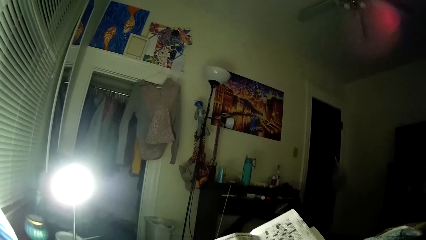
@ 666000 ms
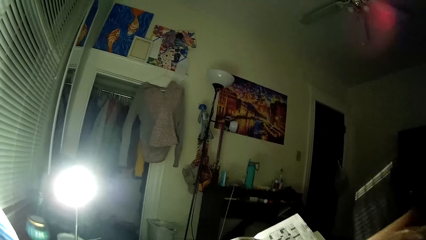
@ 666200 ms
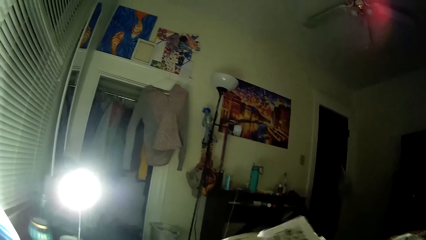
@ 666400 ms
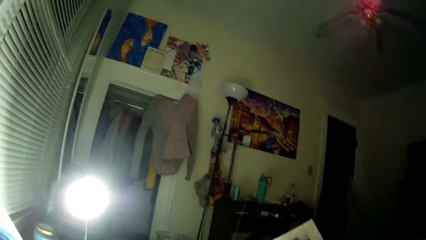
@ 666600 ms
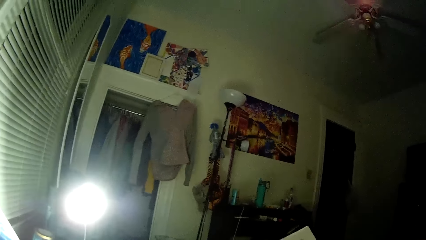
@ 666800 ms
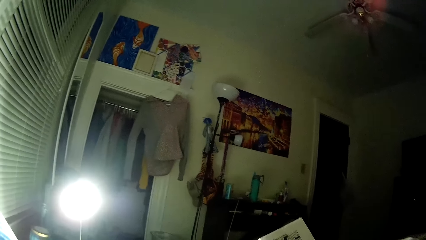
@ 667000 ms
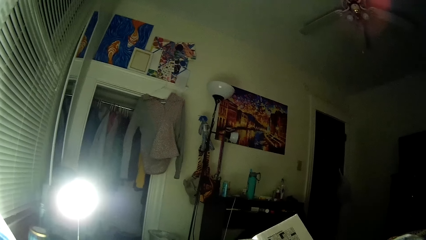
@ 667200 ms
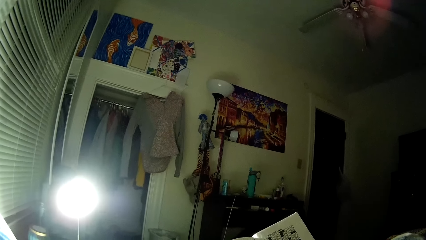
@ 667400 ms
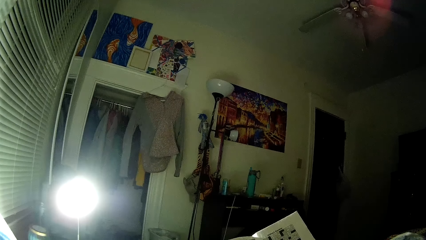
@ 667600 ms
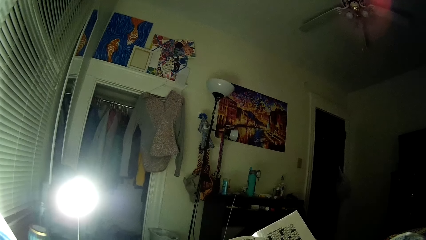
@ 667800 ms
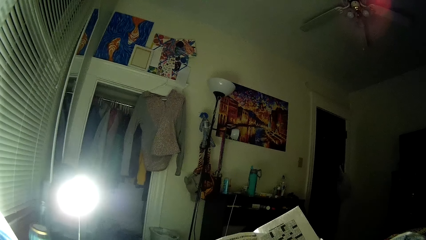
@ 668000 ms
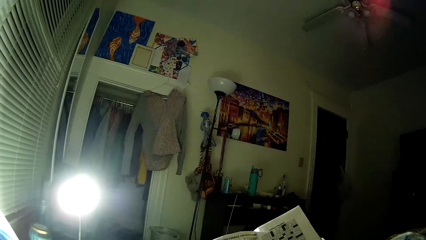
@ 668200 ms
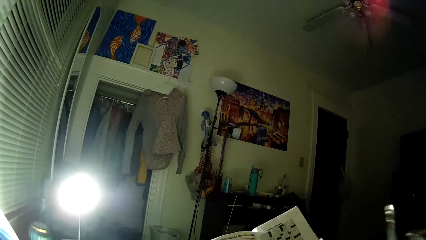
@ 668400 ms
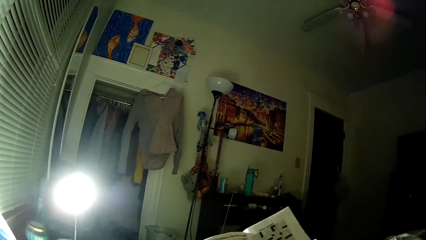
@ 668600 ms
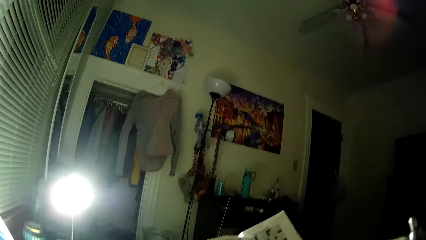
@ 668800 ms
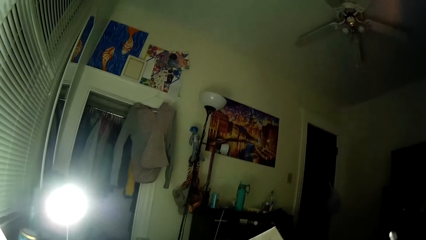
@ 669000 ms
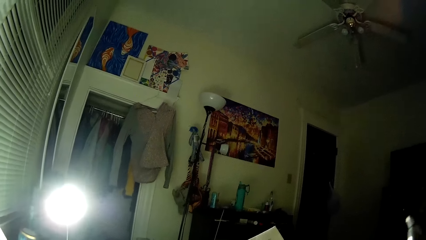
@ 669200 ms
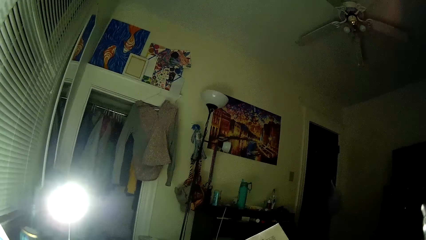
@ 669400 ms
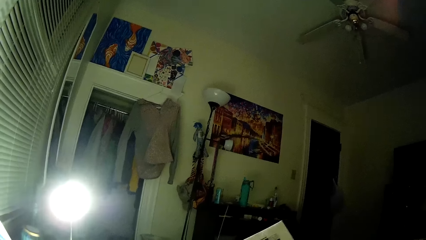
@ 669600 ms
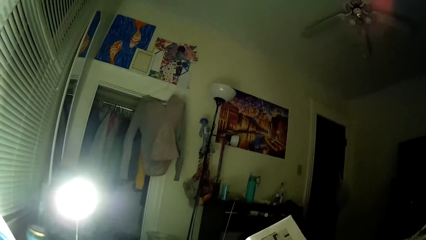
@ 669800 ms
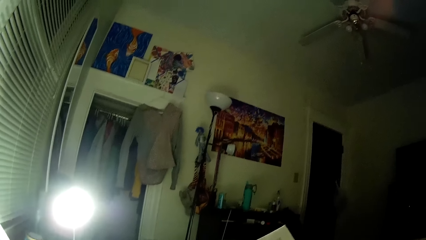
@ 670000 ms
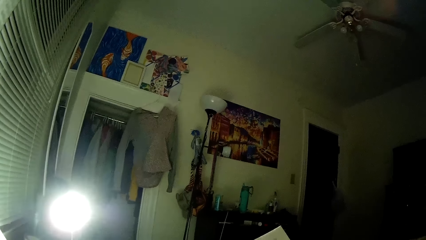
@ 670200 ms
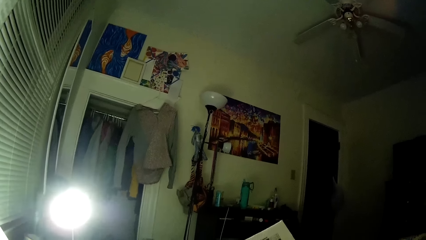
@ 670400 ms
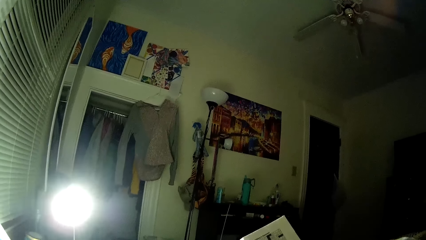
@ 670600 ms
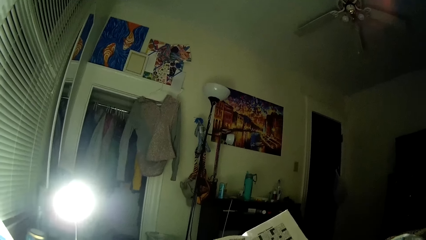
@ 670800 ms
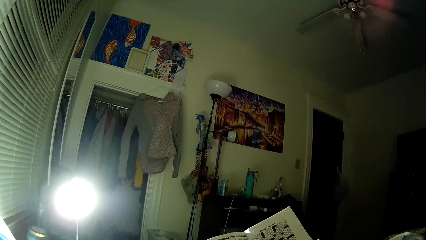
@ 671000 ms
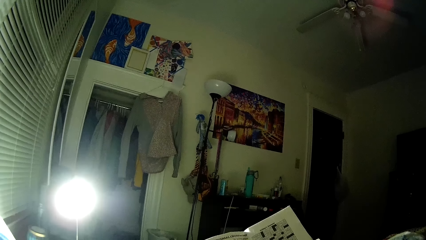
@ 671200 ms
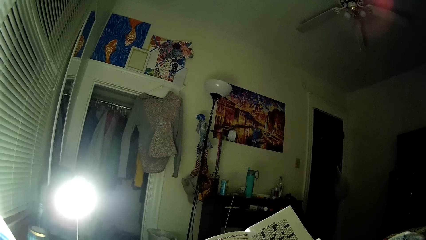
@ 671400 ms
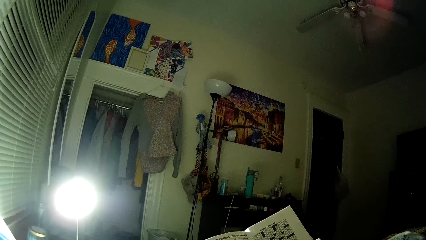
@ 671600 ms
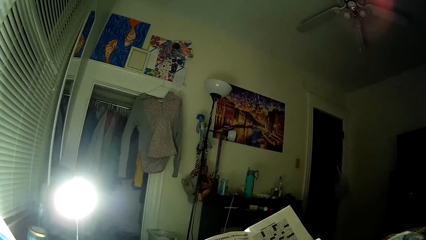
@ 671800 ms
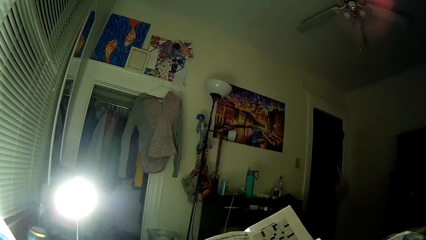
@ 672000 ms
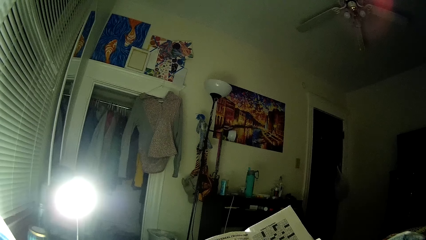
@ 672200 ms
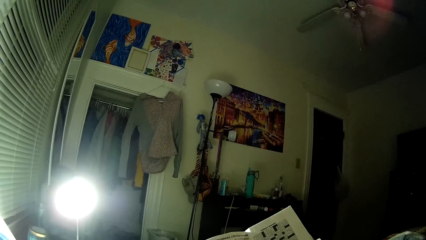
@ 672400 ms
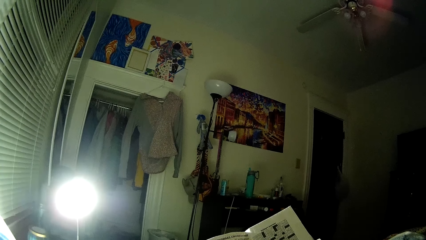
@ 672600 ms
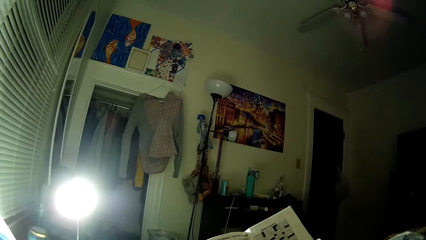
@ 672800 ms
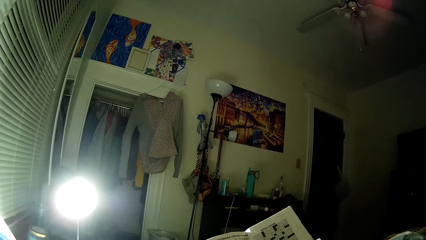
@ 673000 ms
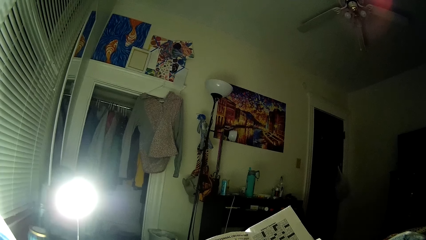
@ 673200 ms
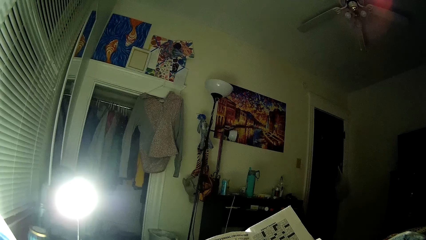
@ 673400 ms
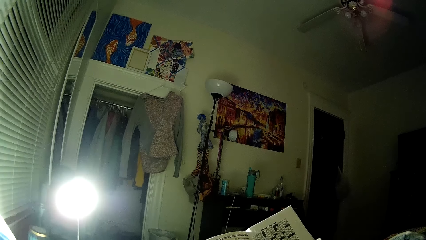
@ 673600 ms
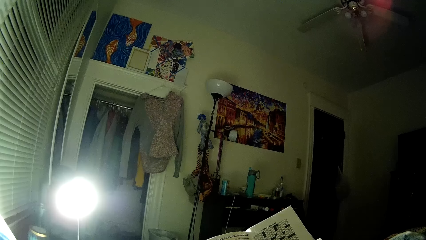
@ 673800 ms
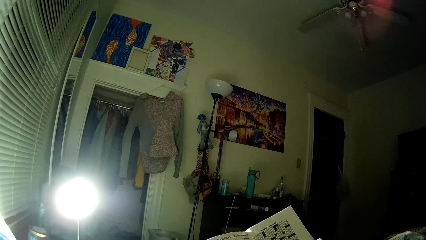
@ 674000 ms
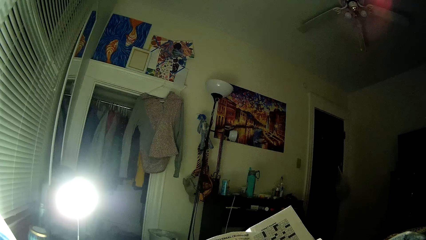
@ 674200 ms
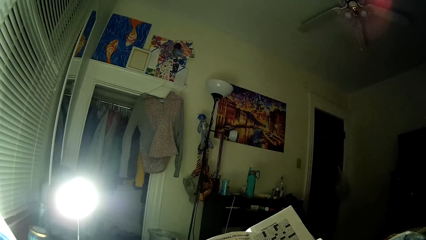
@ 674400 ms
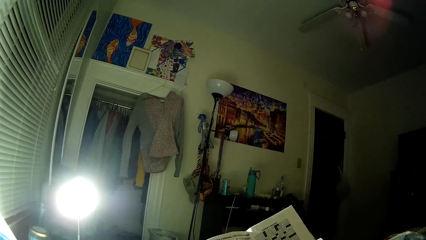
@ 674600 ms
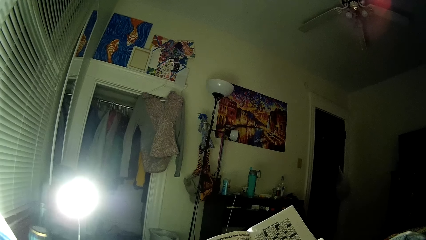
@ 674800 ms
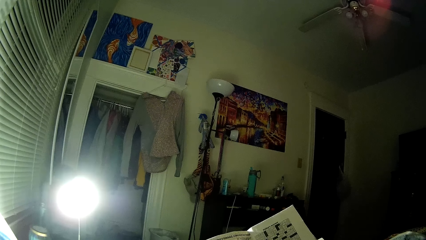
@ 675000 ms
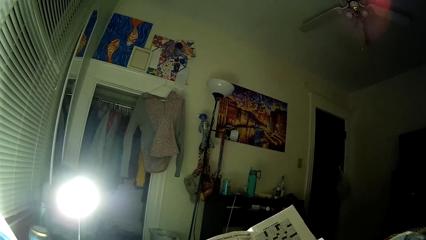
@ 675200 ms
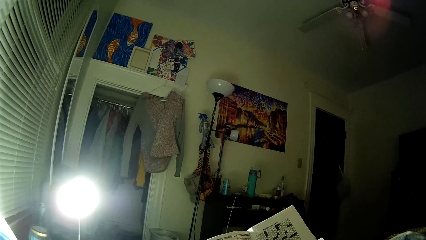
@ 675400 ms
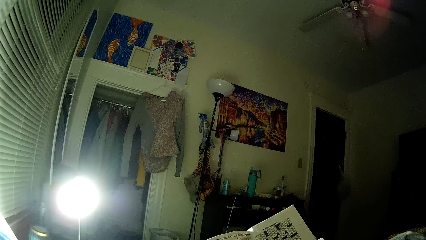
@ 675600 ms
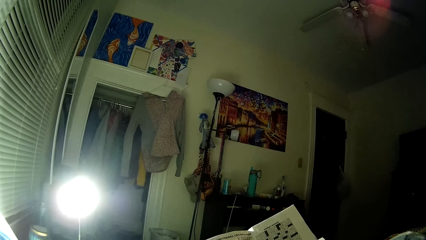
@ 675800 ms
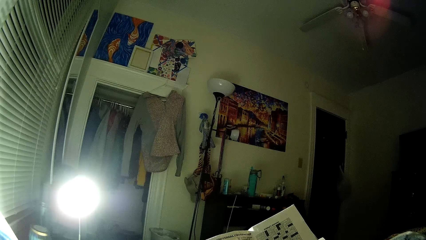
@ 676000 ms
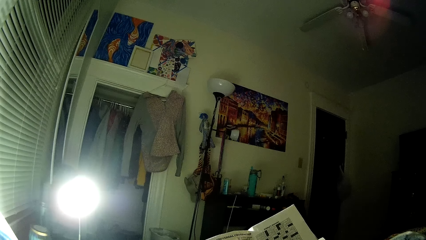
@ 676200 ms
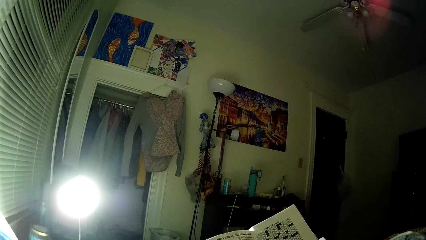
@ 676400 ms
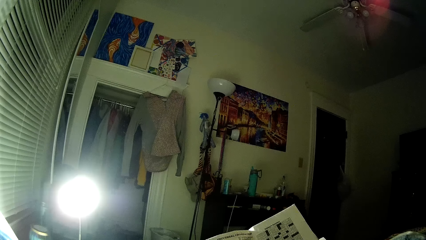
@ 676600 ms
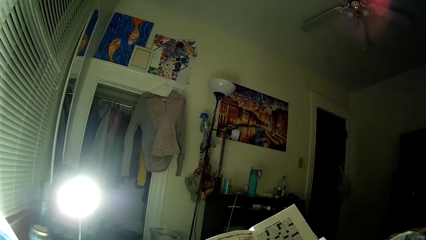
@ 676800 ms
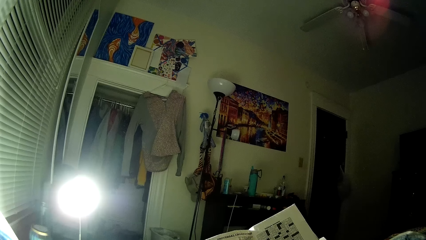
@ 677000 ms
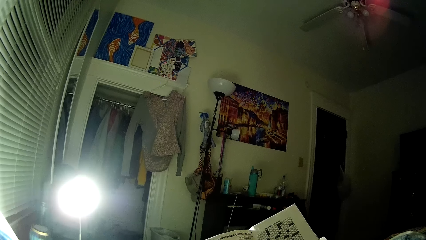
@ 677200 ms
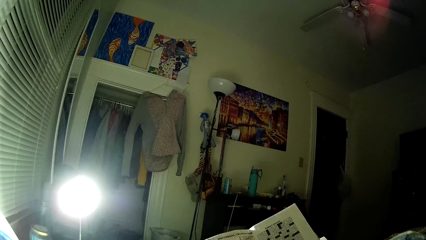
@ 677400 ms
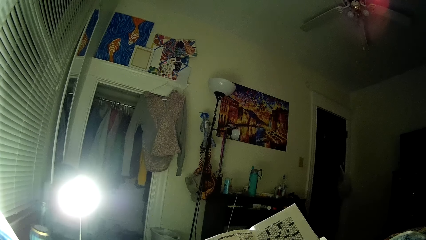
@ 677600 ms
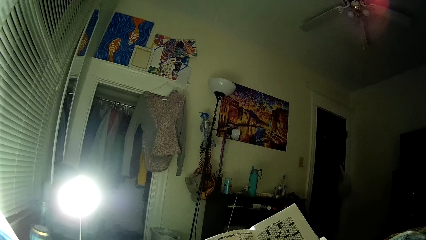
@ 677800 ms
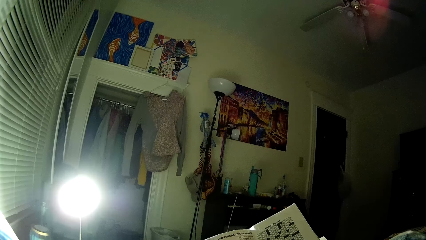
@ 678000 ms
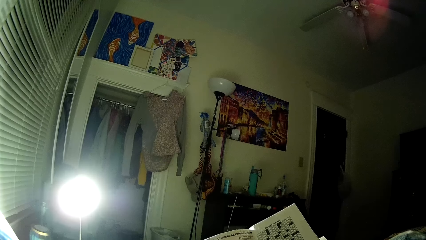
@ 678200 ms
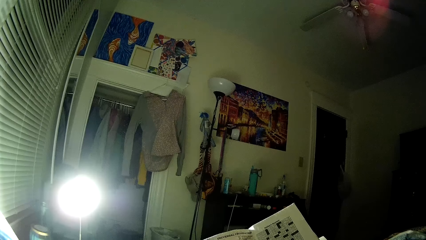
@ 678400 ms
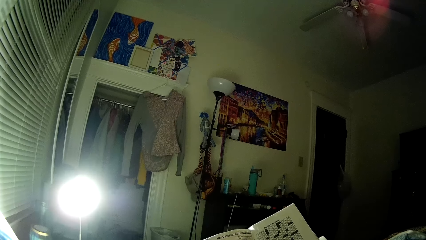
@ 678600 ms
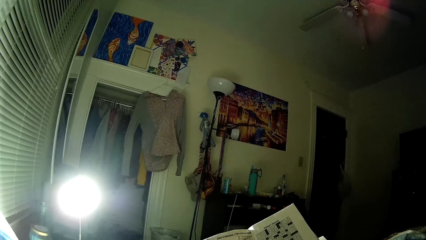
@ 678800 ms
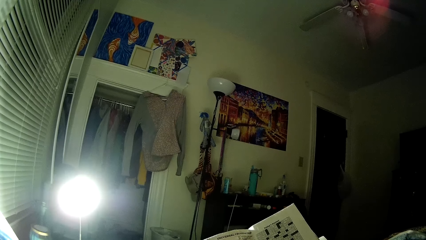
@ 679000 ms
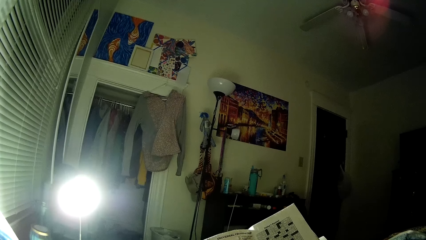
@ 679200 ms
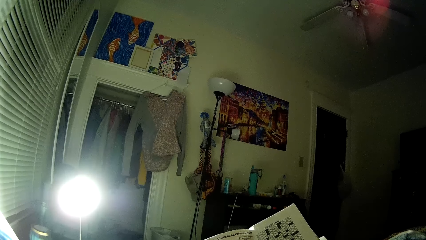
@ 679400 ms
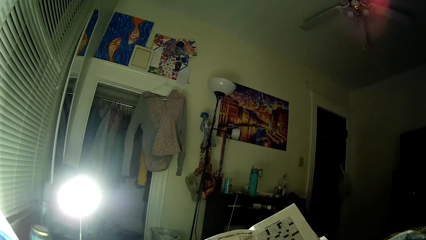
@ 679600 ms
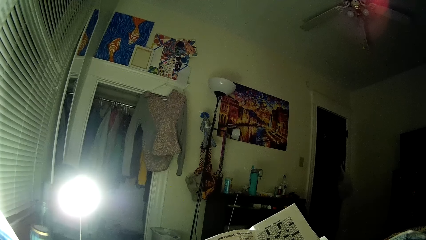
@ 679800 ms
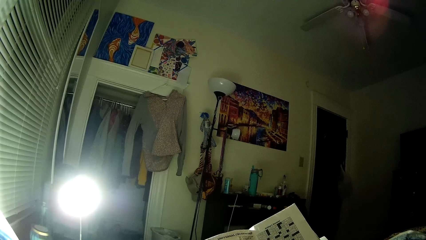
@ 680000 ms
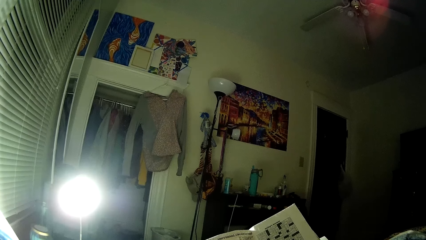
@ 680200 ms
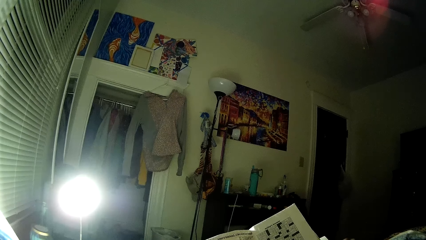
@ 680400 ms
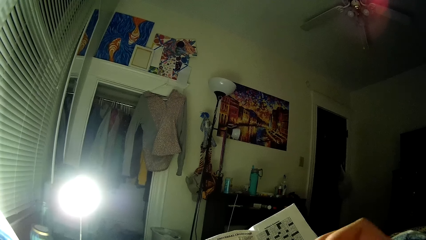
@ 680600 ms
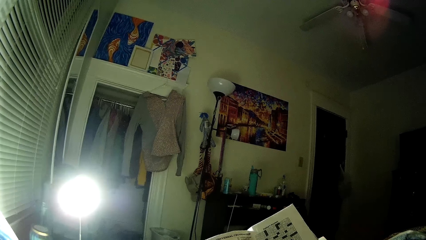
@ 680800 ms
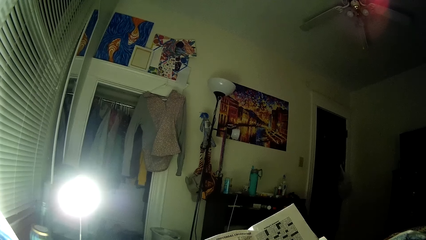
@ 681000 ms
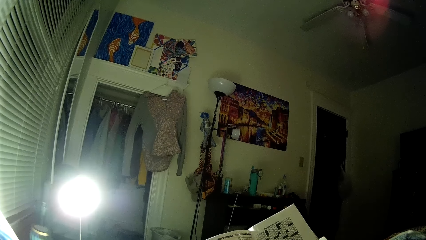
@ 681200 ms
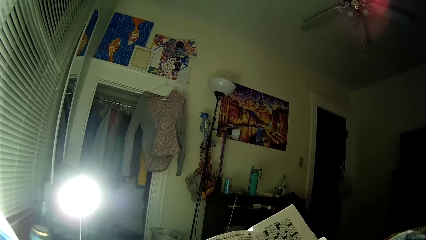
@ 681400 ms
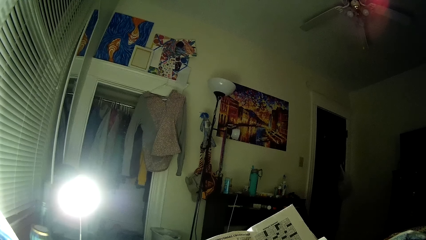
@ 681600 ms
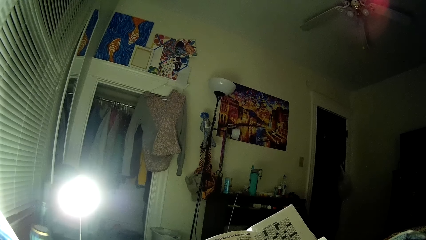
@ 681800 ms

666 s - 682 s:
The camera wearer looks at the sudoku games. They write on the sudoku.
